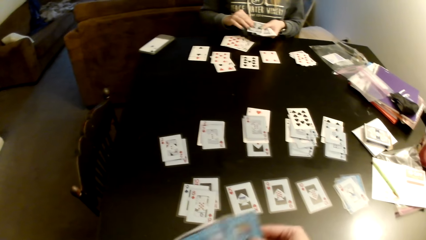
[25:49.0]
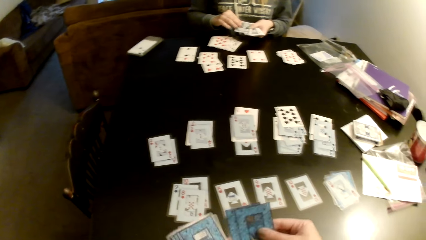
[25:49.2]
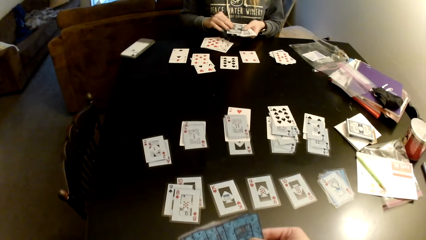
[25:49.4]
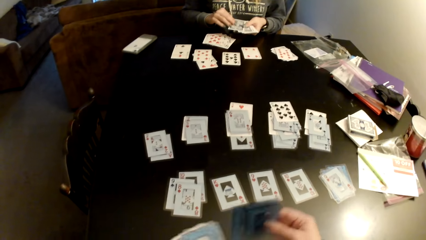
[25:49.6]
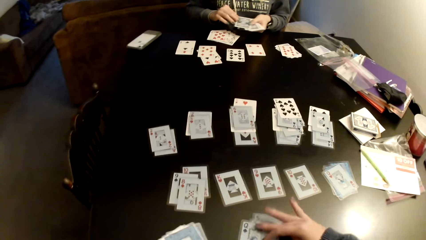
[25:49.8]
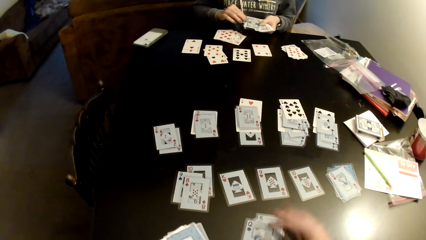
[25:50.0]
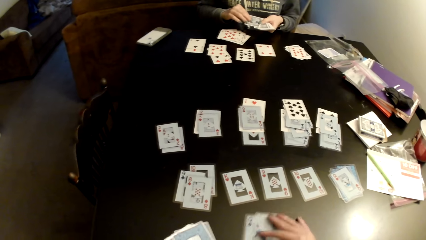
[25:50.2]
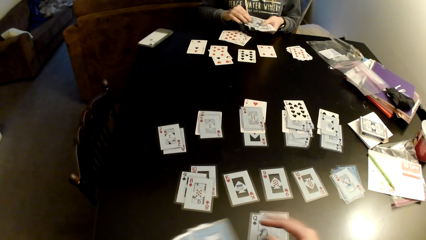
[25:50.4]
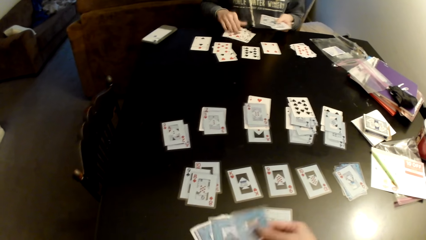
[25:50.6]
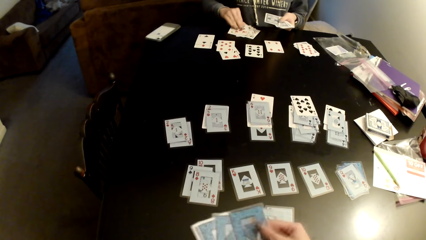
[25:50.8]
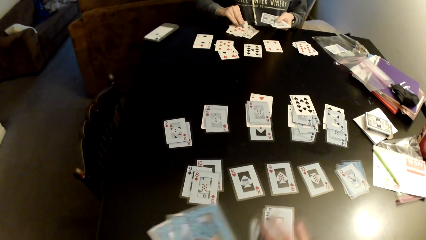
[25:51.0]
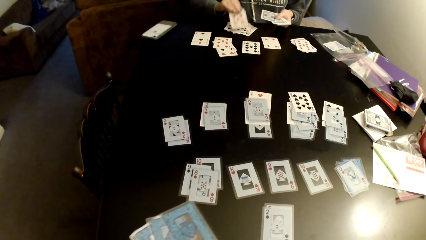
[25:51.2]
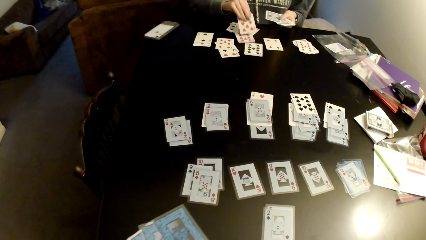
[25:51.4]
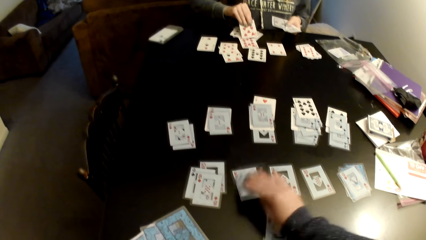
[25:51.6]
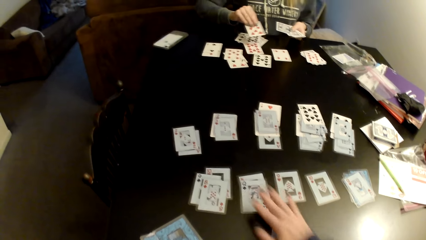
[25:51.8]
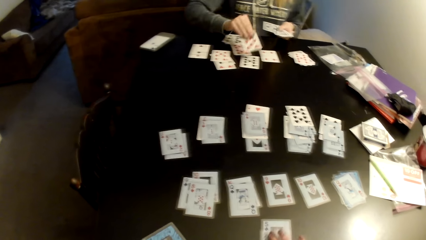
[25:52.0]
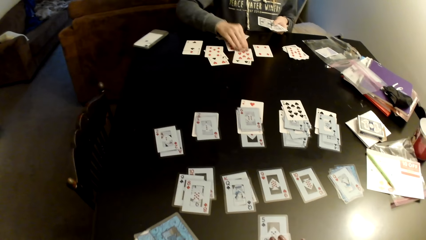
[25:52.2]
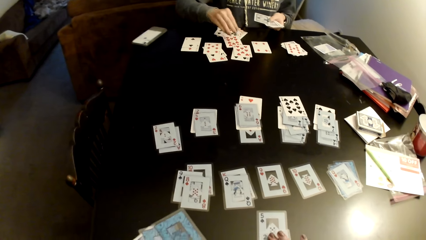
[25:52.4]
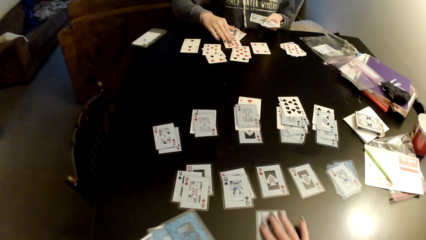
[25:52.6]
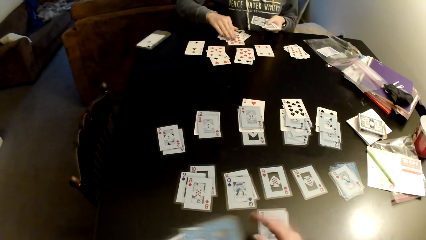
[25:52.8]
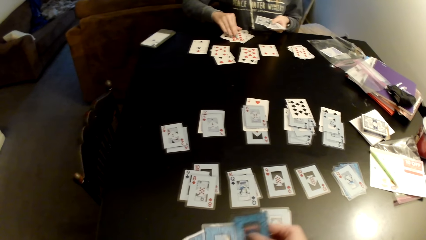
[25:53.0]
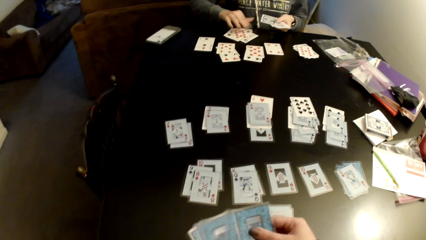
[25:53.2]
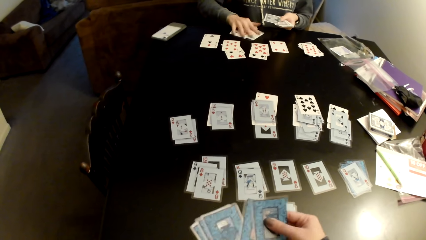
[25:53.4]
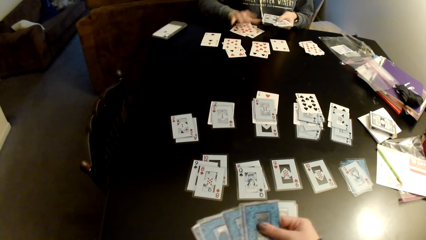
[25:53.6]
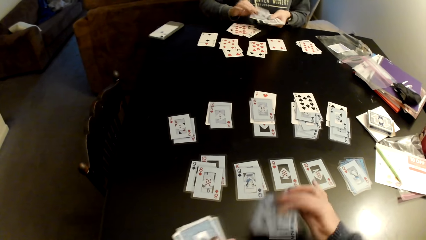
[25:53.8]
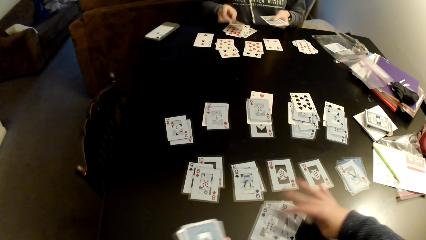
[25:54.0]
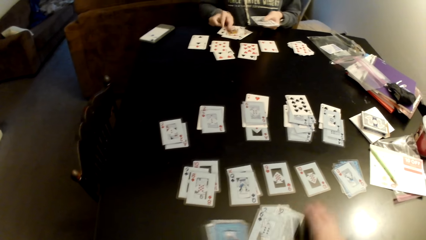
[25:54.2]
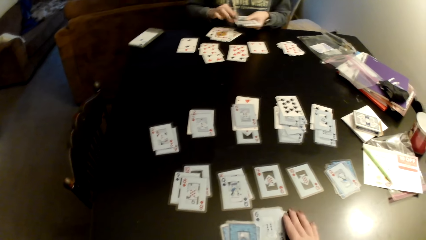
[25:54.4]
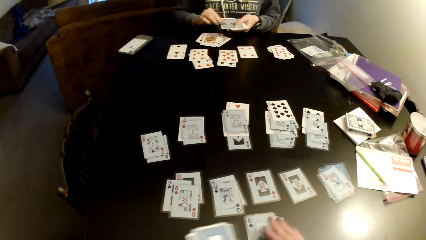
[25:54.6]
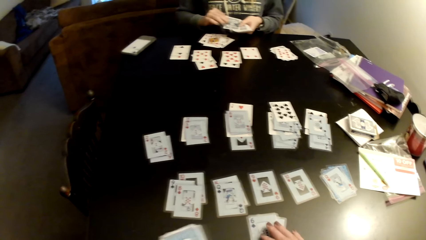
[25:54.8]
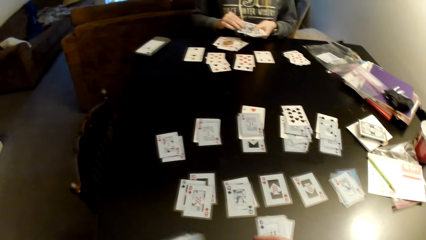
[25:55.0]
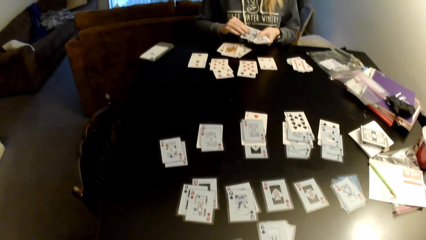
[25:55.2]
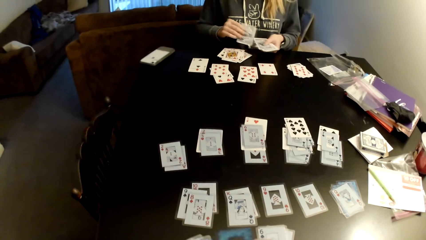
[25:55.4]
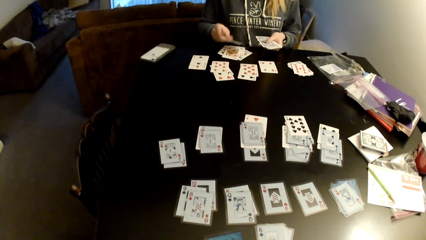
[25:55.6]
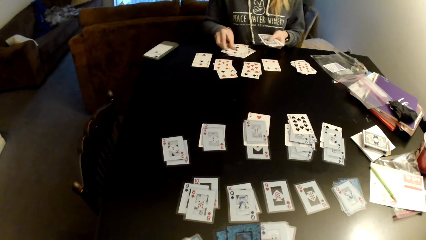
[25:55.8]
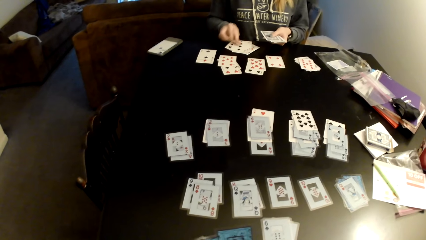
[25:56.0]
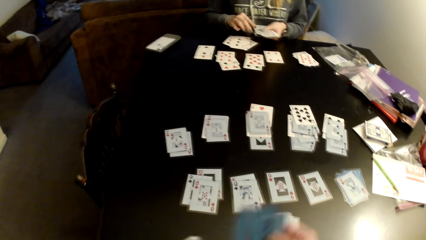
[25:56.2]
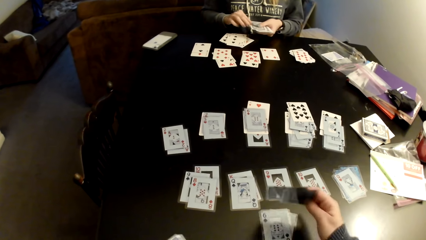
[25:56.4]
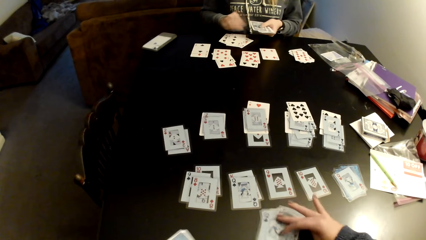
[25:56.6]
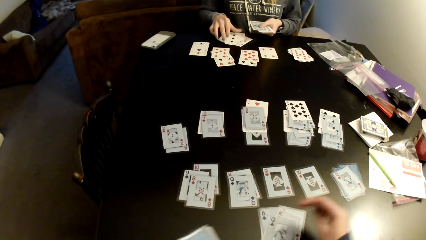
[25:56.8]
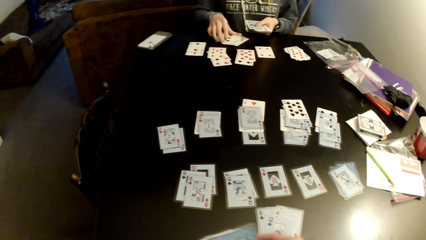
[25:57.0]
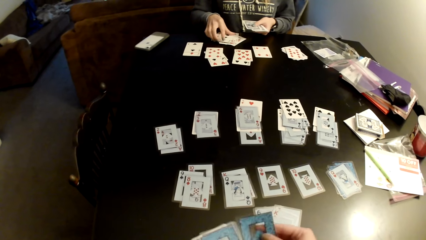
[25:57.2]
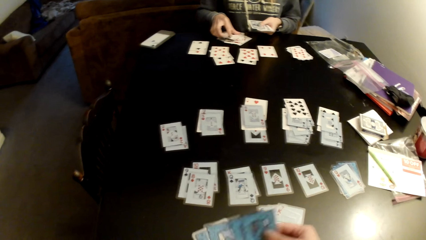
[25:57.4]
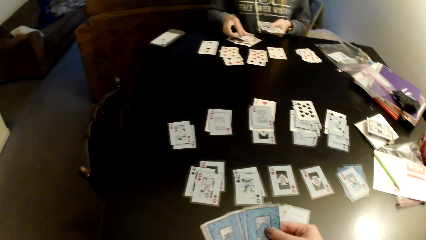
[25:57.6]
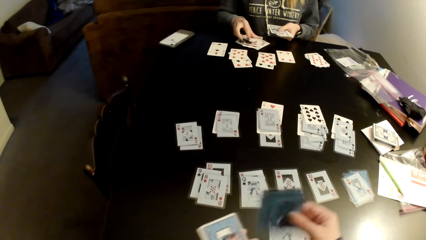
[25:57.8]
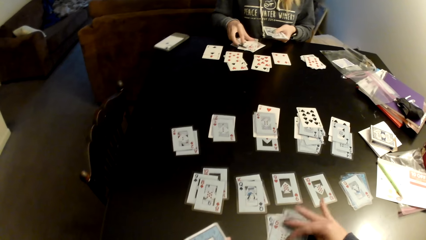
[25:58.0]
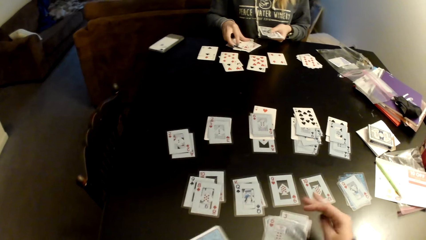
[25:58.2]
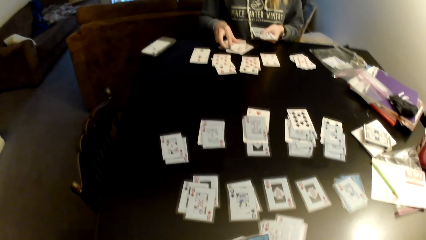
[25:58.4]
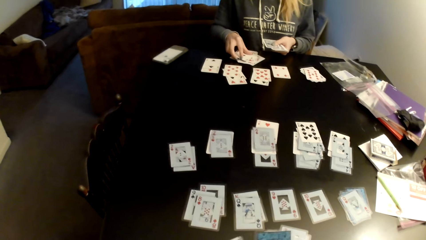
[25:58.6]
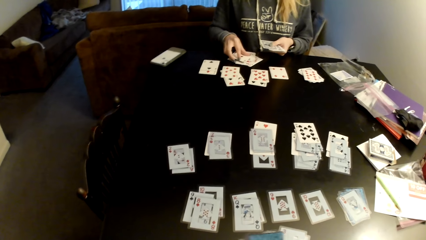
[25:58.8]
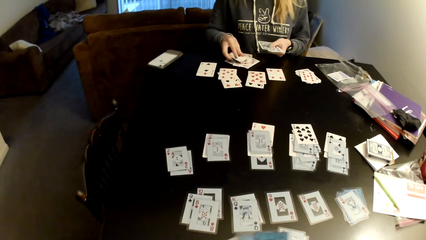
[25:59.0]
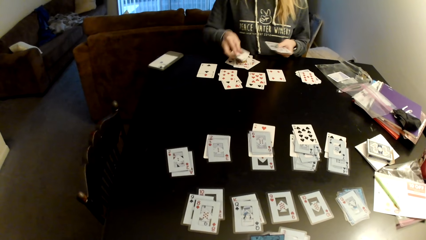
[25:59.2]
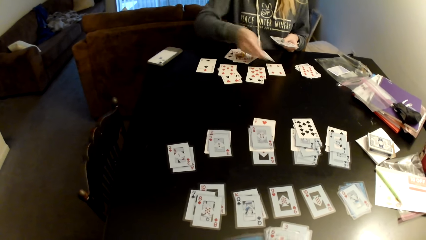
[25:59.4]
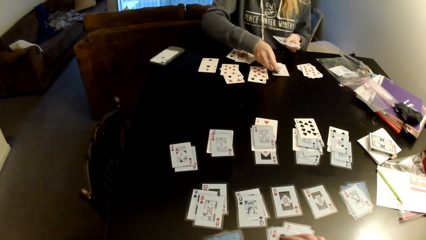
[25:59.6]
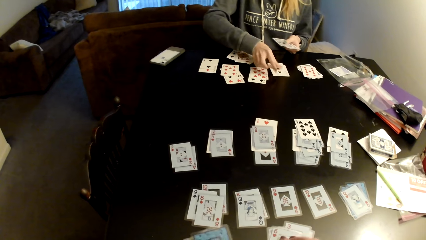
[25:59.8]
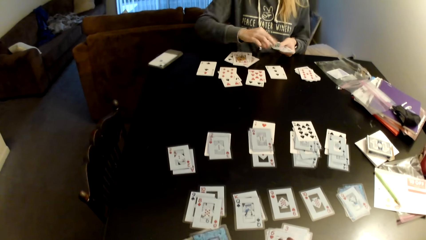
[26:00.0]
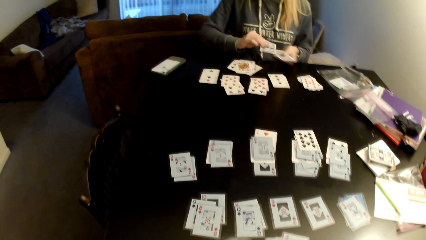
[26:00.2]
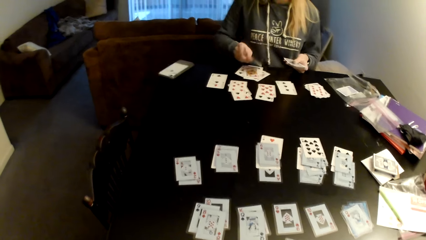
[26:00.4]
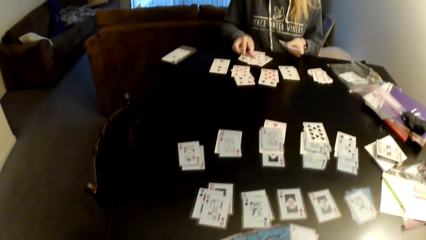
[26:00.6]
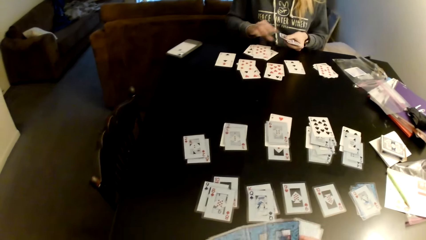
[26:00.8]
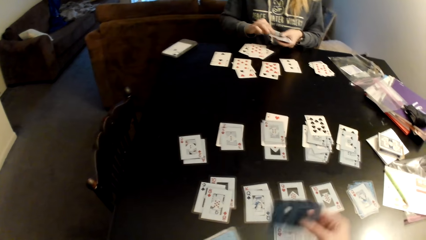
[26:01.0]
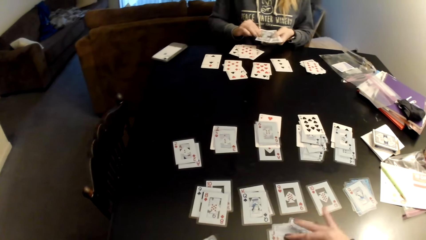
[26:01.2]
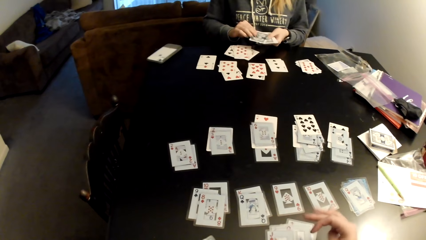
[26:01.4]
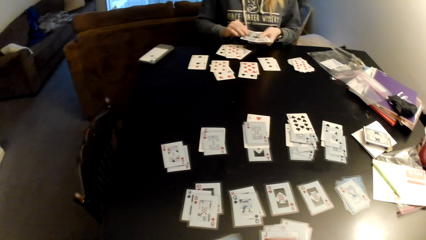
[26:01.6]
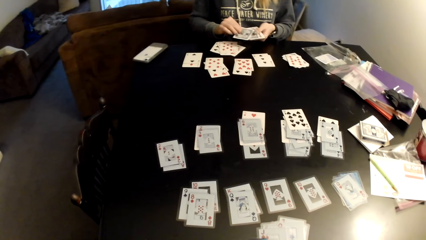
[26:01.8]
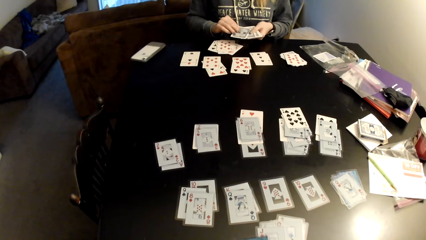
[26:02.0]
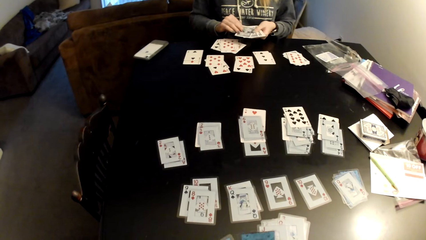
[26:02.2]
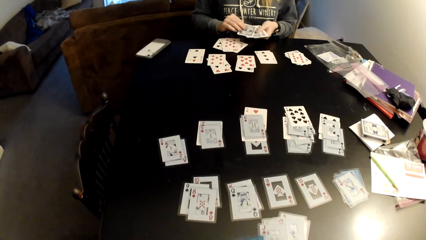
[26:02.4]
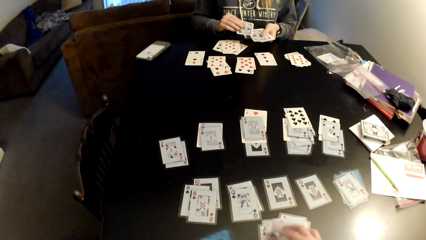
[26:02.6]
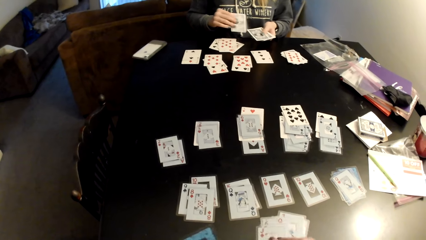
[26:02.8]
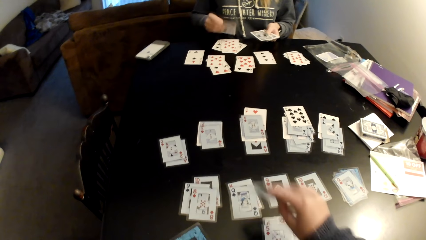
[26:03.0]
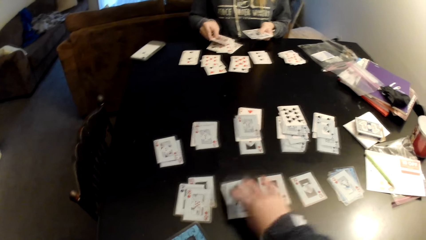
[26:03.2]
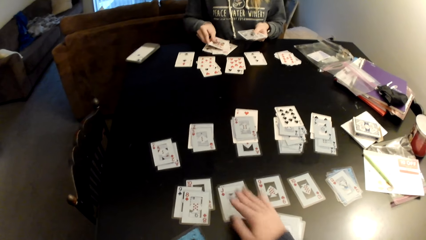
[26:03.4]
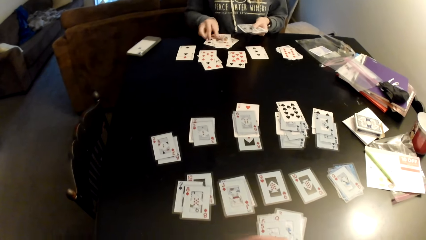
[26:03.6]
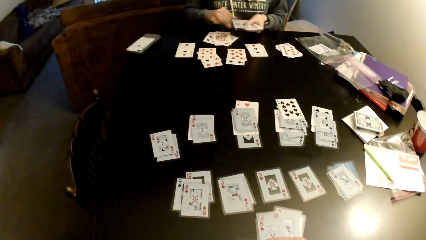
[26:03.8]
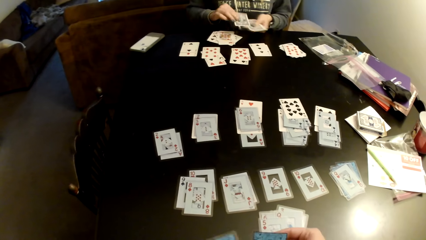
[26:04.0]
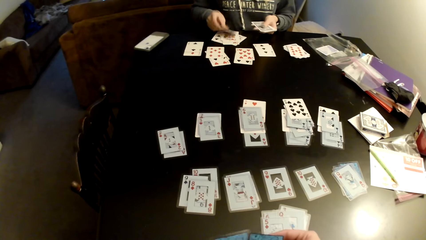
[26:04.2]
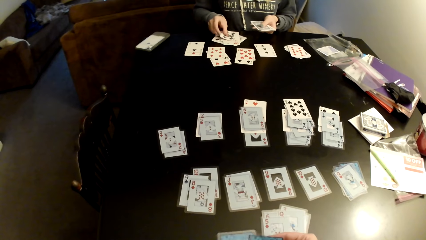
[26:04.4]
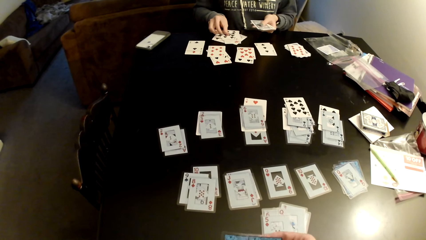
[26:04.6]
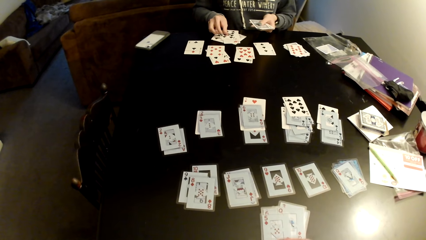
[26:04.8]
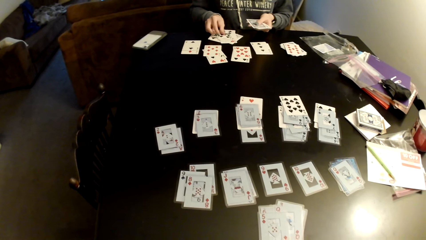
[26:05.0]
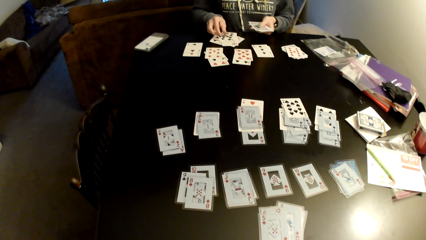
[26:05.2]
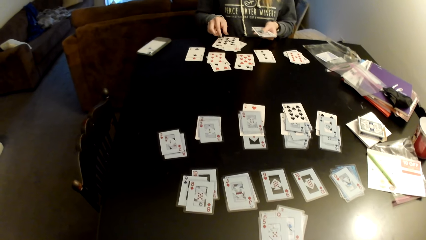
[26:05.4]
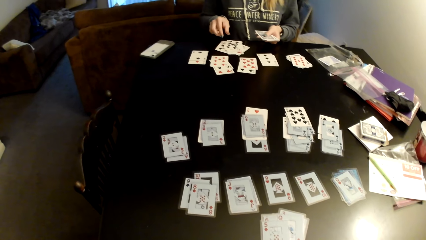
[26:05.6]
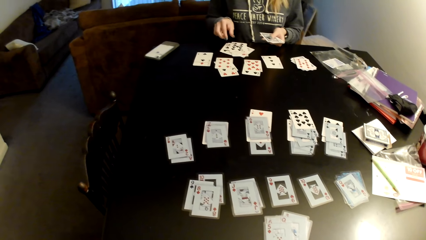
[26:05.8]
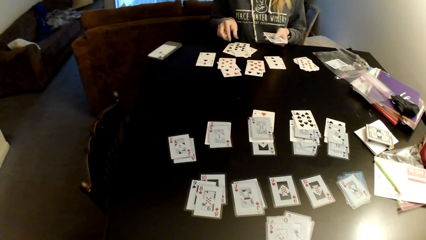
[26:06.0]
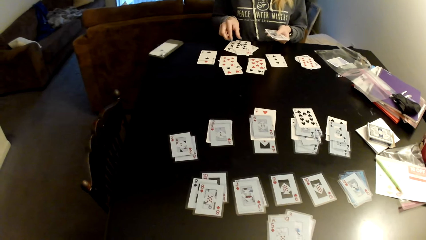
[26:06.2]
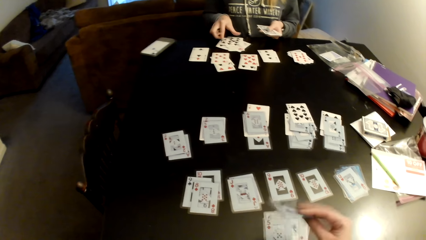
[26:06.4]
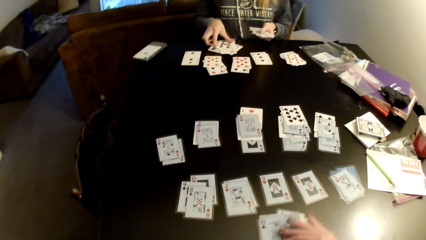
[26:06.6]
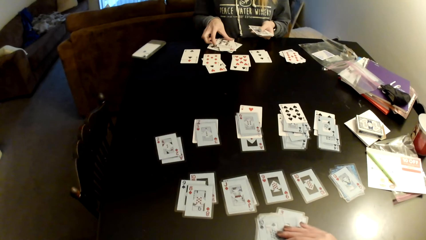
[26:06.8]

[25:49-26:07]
The camera wearer moves cards on the table. They distribute cards on the table. A woman picks up a card and adjusts cards on the table. The camera wearer flips cards on the table. The woman distributes cards on the table and sorts cards on the table. The camera wearer flips cards on the table, moves cards on the table, sorts cards on the table, distributes cards on the table, and moves cards on the table.
